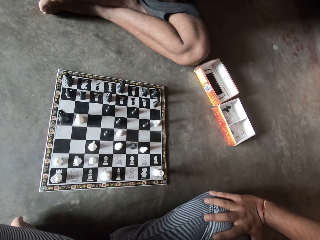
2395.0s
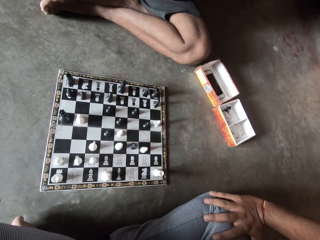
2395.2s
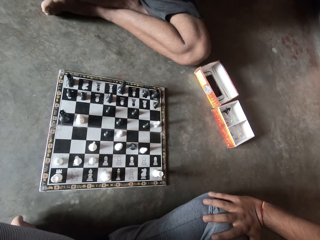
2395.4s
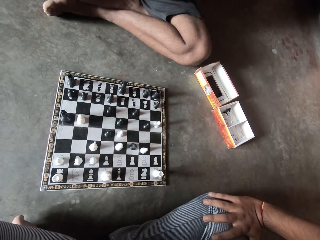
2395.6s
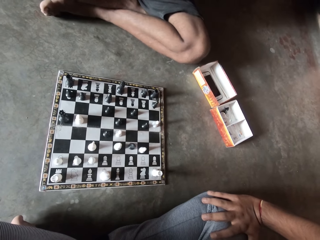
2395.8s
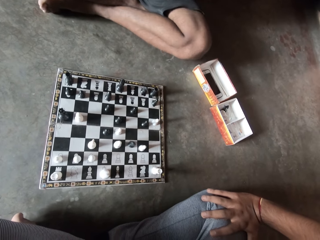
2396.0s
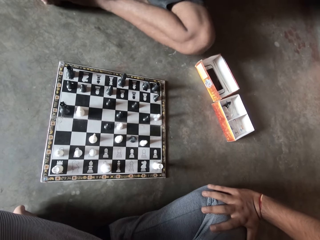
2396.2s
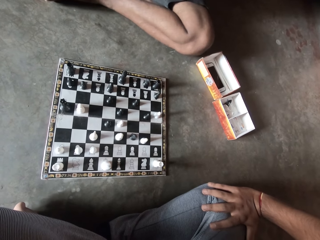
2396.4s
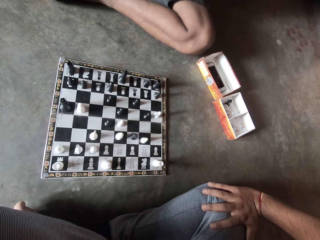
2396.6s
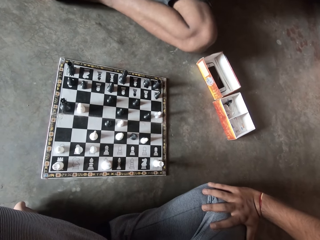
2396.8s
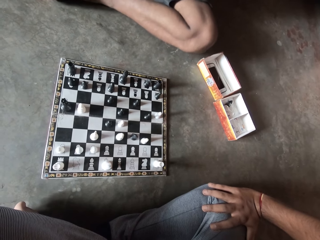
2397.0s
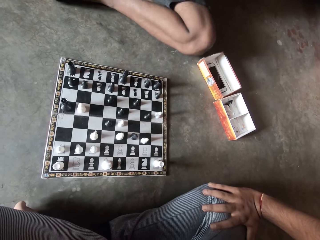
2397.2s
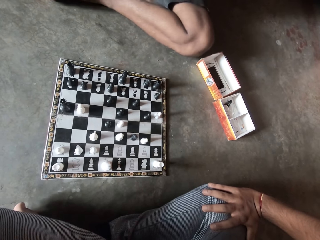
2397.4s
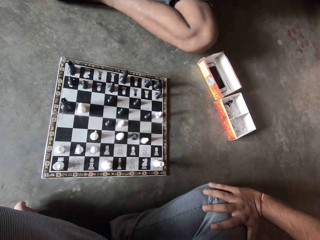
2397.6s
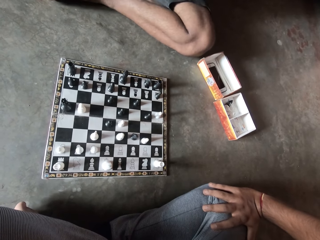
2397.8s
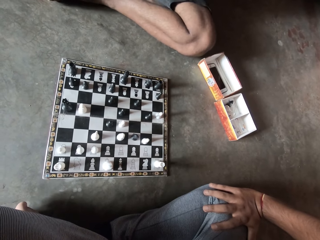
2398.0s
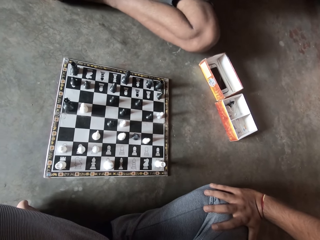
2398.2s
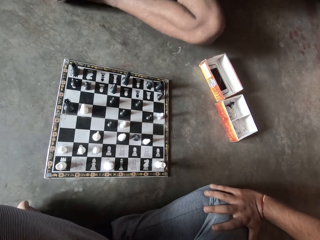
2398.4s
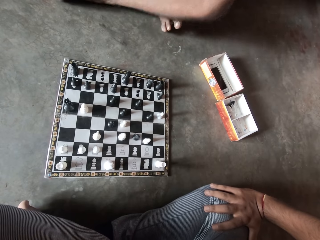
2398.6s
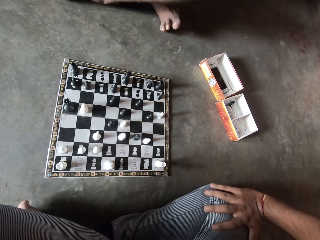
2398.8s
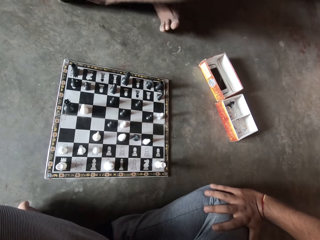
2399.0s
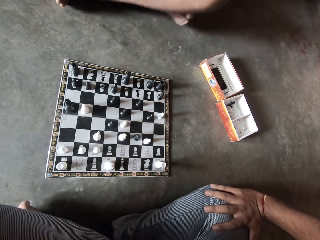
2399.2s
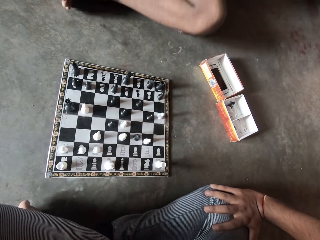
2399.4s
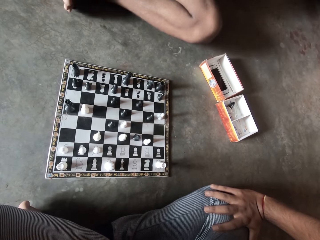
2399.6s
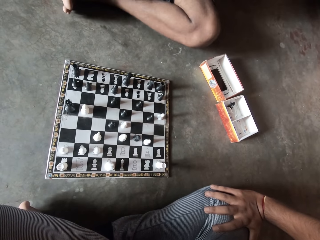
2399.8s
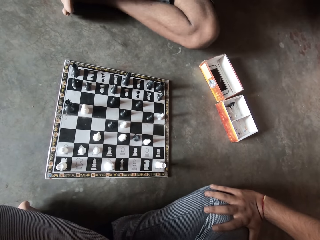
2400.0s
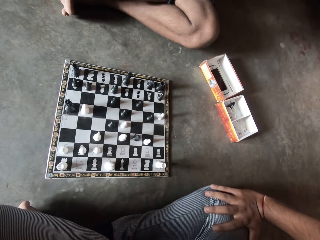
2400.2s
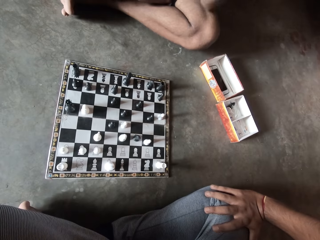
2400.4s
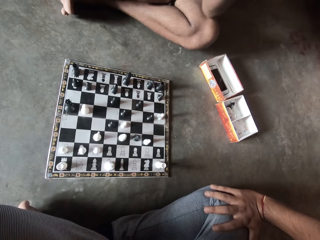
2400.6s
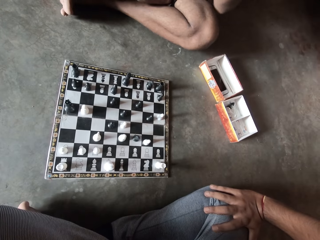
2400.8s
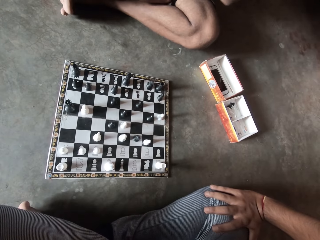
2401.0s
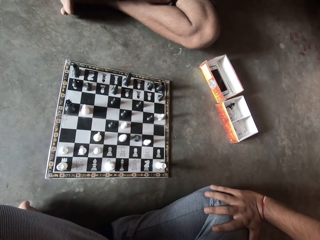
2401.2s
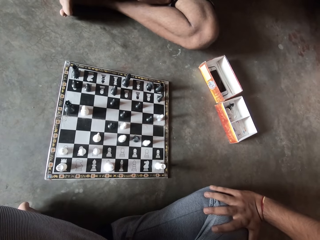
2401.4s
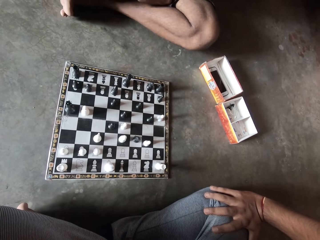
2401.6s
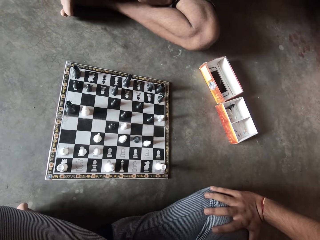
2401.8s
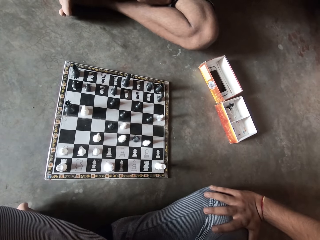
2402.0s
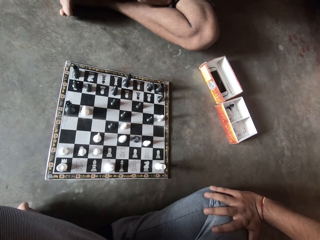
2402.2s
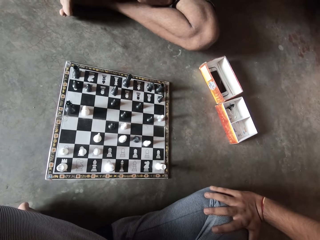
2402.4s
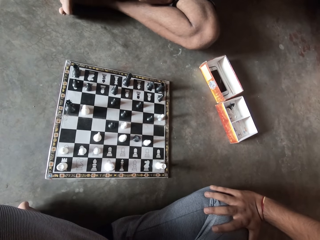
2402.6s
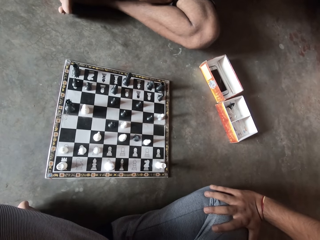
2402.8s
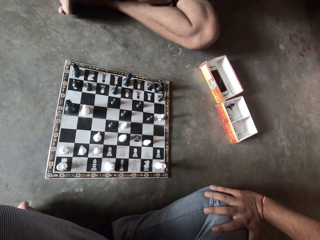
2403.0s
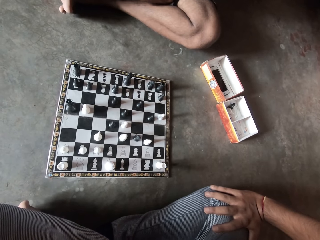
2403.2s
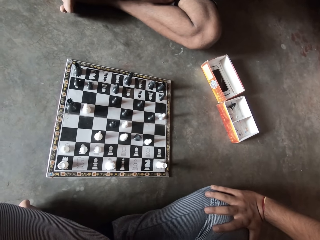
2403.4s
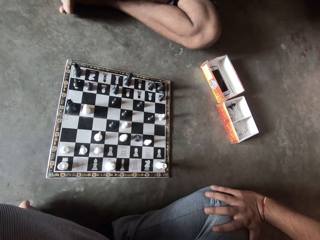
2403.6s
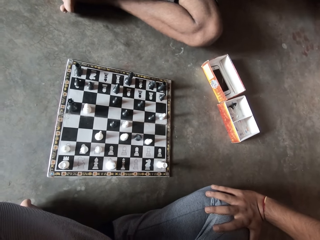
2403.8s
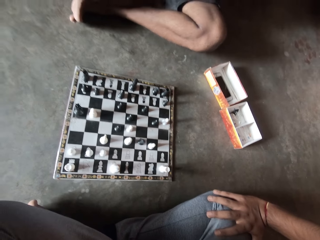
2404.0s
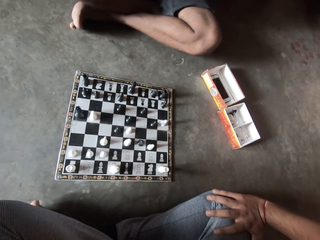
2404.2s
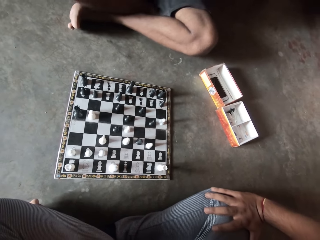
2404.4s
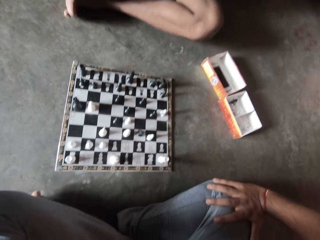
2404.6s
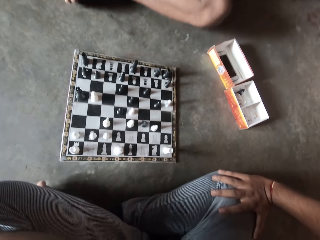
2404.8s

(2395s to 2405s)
A man shakes his leg, lifts his leg off the floor, and puts his leg on the floor.

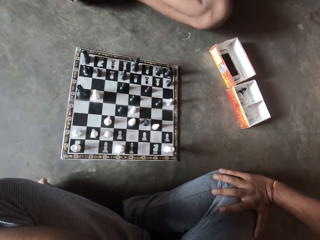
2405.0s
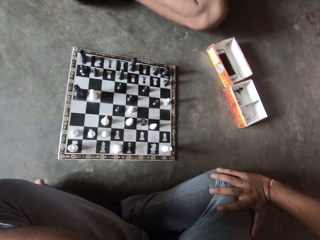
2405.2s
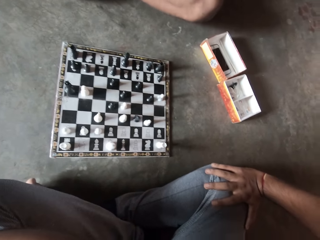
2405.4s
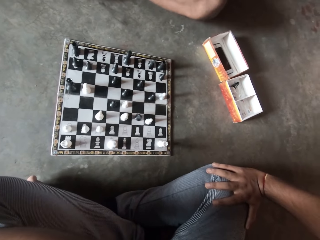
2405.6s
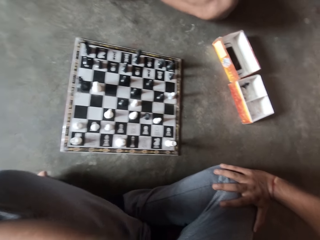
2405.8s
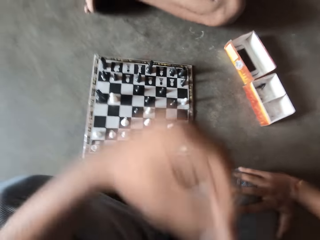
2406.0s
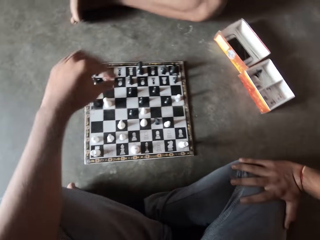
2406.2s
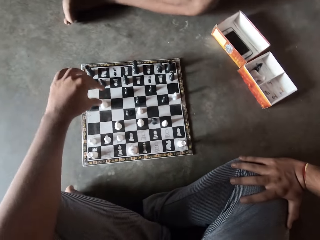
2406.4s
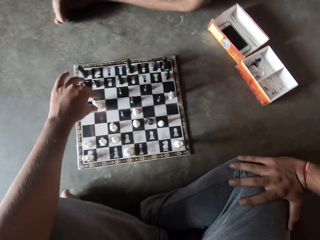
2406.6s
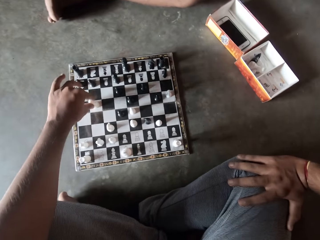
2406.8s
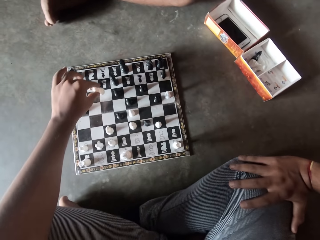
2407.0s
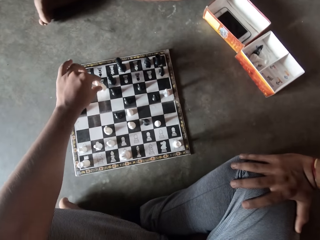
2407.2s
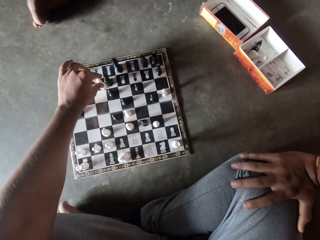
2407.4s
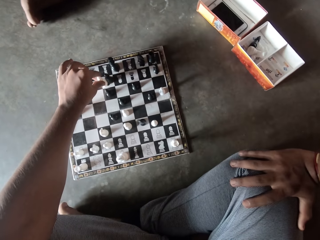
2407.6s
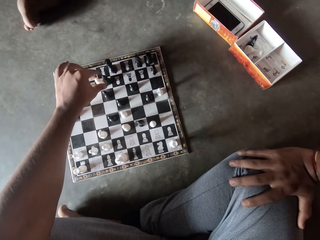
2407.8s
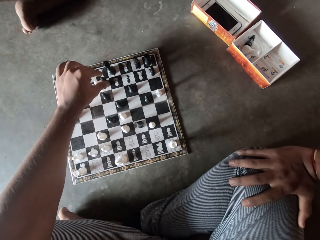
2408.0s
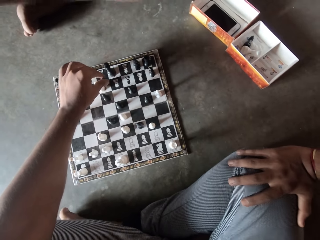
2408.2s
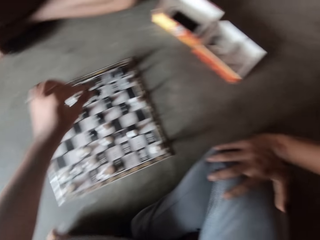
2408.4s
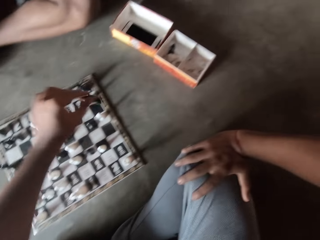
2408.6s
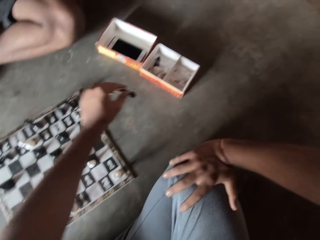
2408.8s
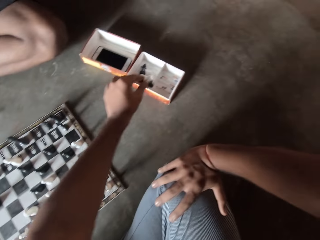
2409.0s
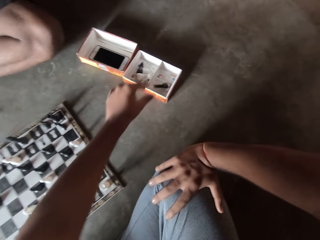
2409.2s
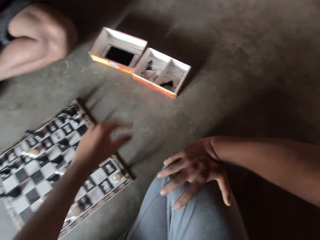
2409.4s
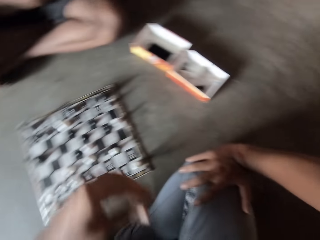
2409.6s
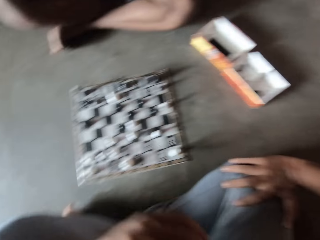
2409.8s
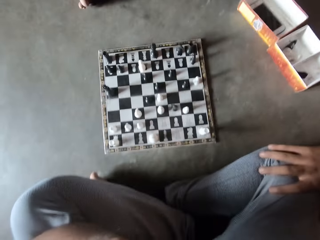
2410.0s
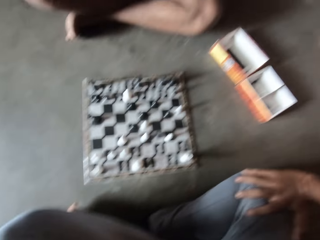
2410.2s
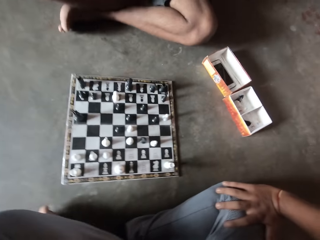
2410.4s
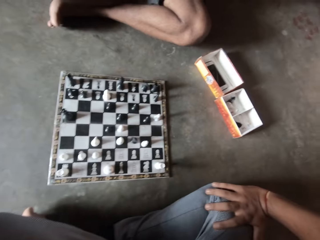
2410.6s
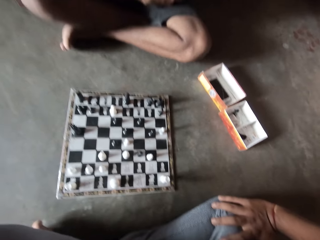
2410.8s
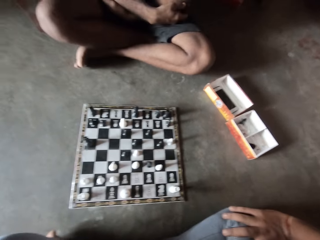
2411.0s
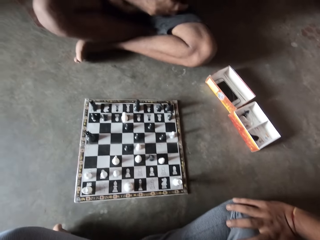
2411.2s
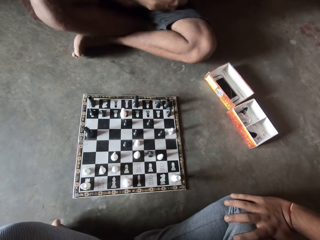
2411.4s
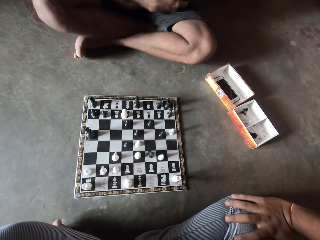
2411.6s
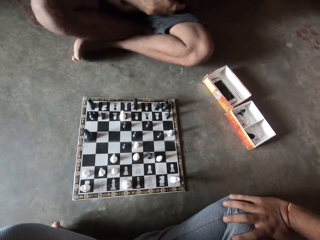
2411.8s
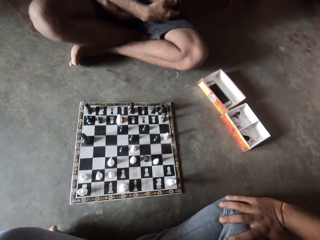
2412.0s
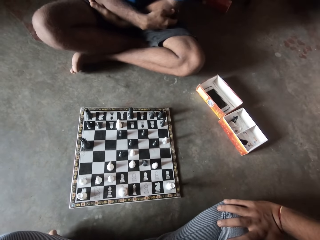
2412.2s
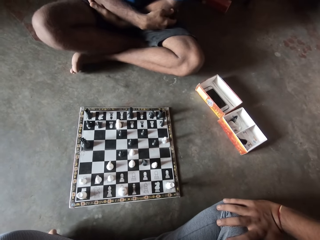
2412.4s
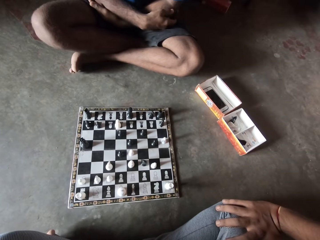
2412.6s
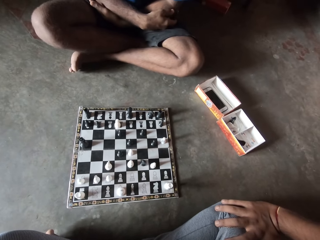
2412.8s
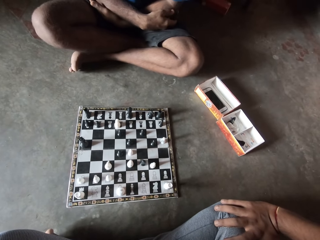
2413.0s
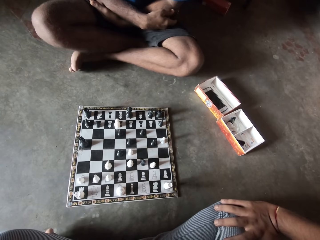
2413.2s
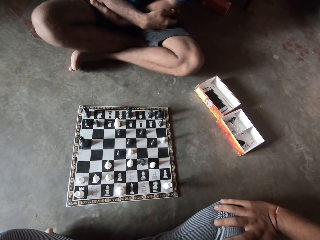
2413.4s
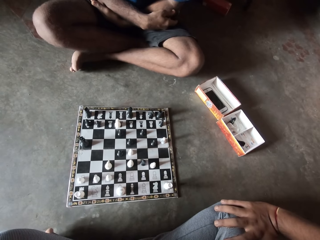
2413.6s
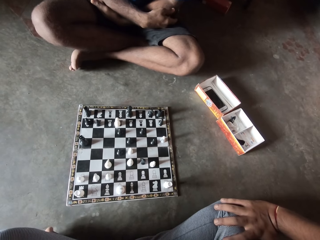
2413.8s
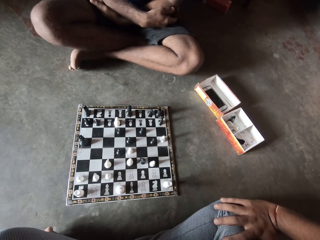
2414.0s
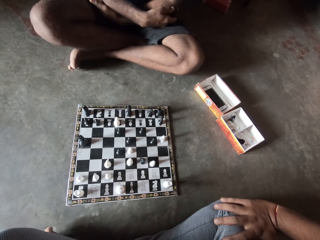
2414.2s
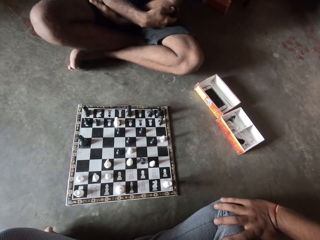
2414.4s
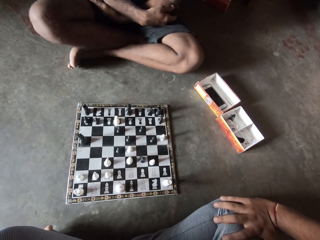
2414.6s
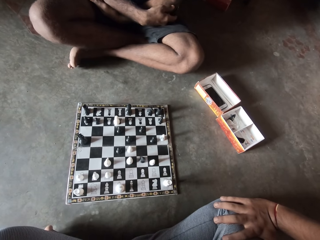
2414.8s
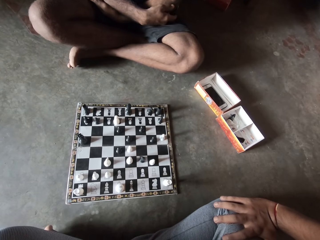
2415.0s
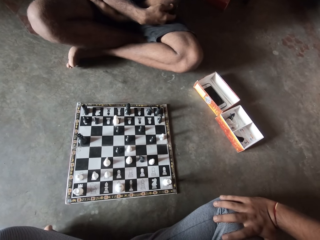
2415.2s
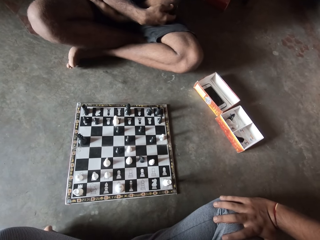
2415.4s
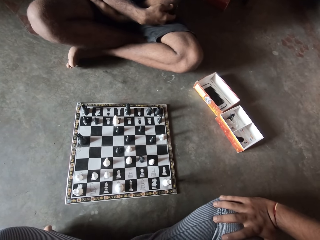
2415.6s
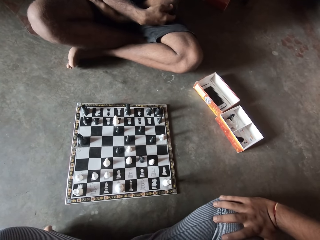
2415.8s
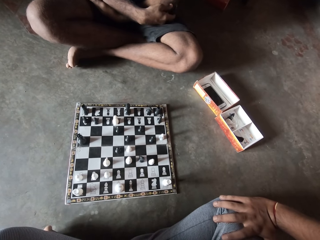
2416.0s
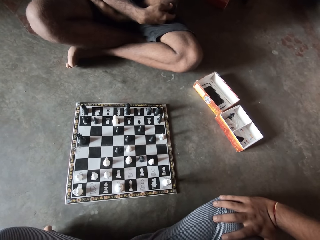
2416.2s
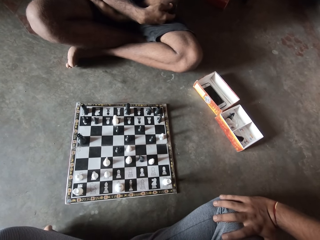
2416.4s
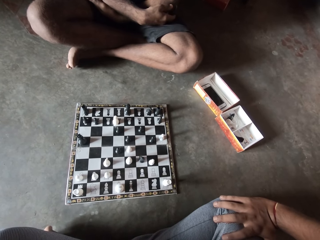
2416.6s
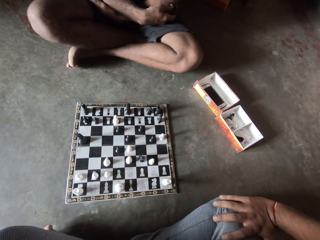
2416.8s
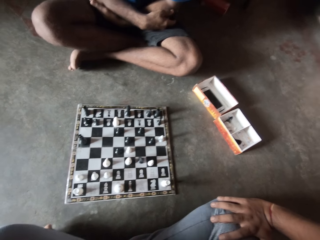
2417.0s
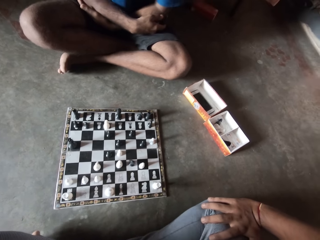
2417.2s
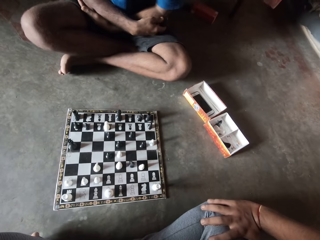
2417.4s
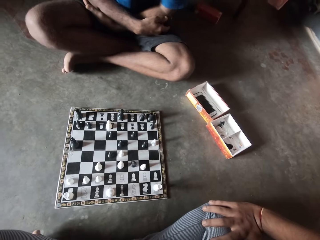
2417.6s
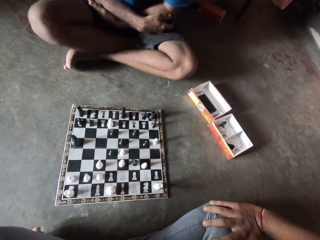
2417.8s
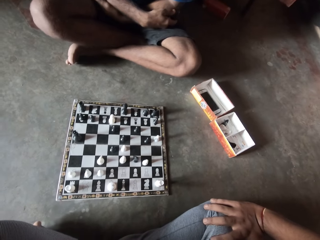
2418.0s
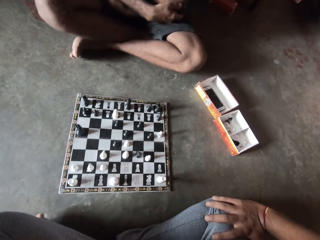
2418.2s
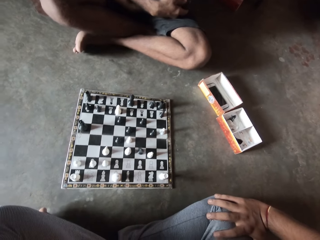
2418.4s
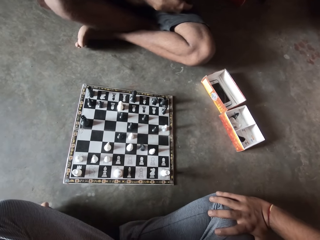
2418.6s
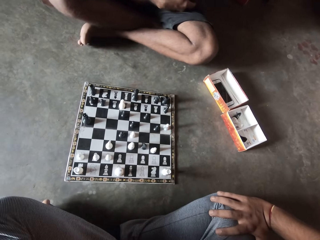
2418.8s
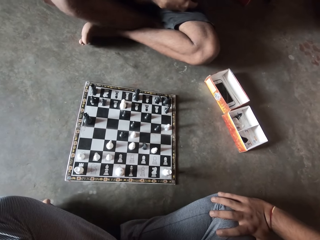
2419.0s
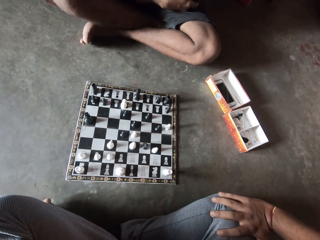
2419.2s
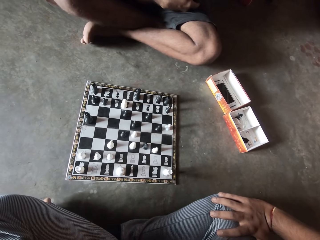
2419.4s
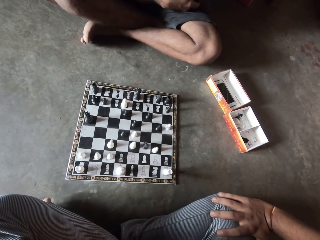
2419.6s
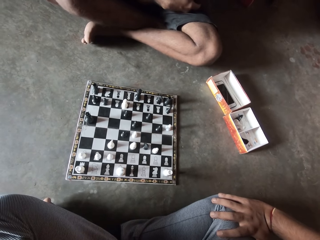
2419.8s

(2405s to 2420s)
A man shakes his leg. The camera wearer plays chess. They move a white chess piece from the chess board. They pick up a black chess piece from the chess board. They drop the black chess piece into a small container.
